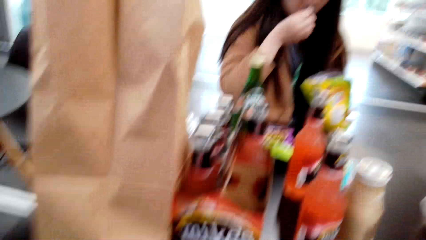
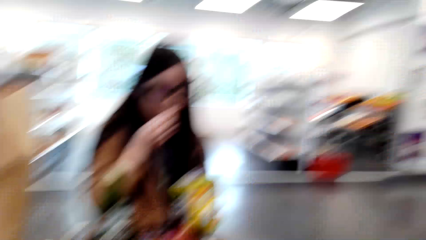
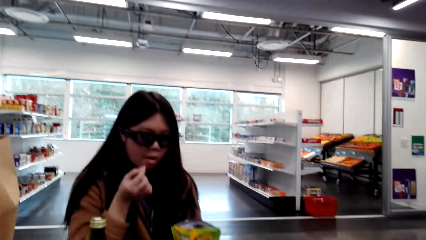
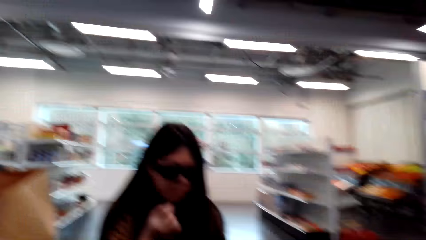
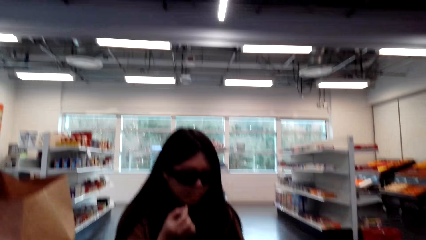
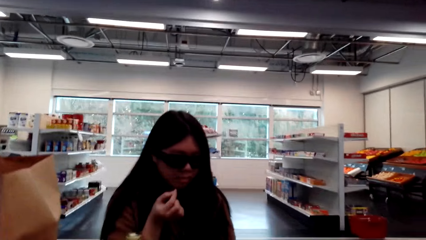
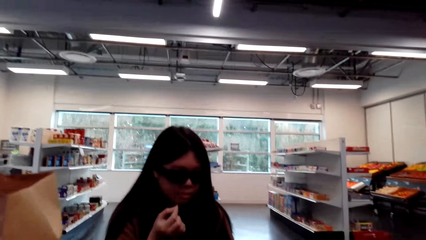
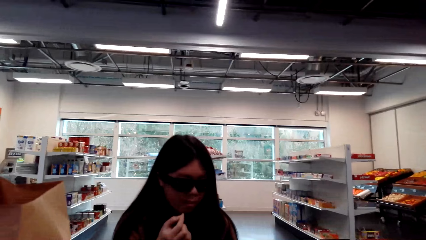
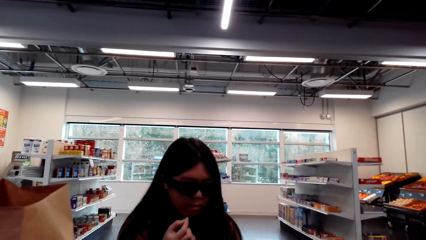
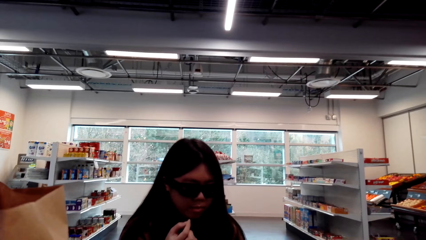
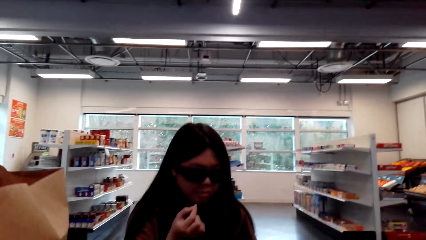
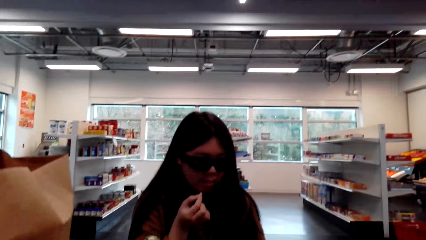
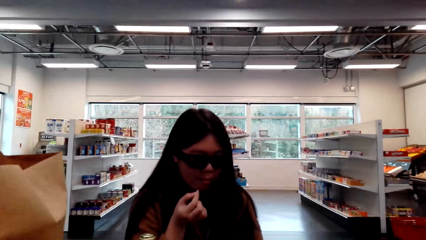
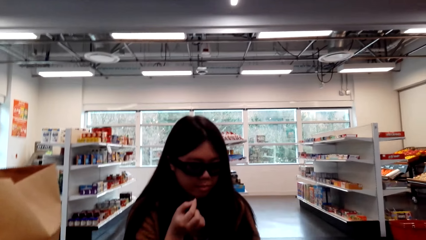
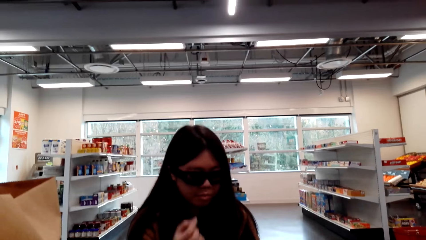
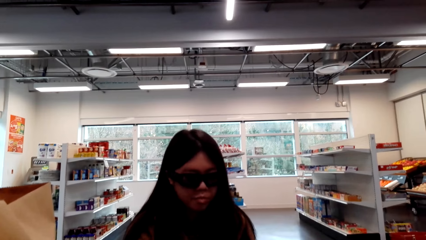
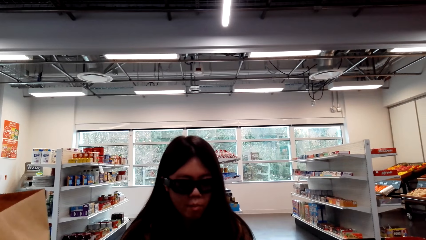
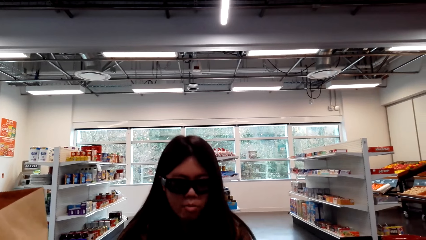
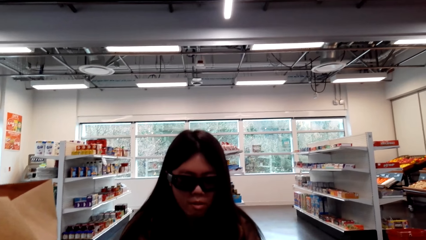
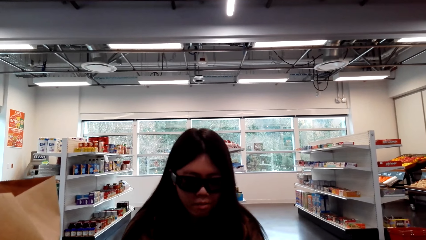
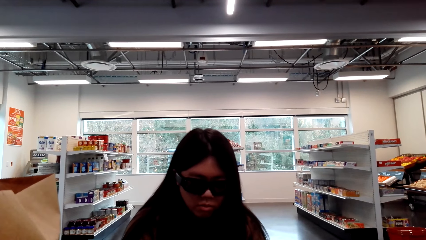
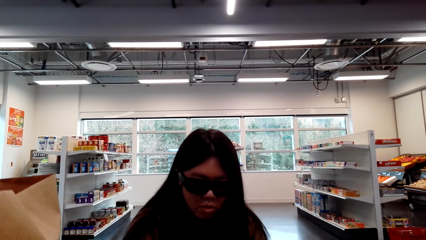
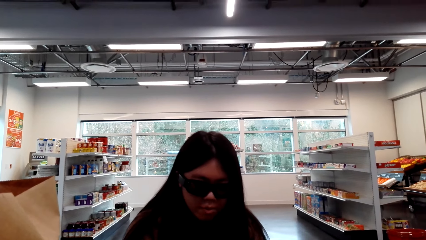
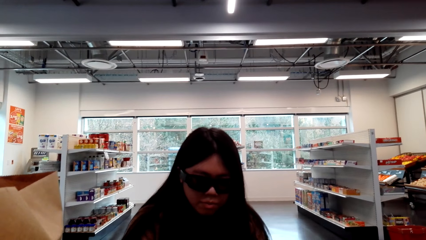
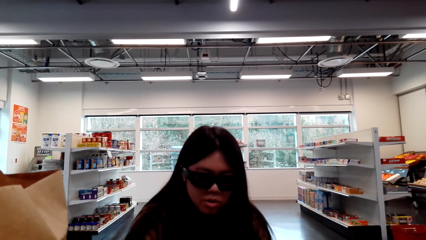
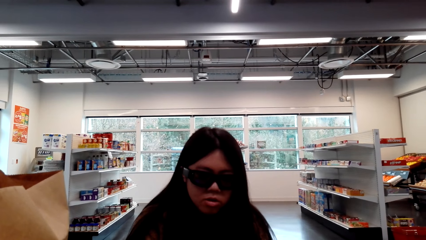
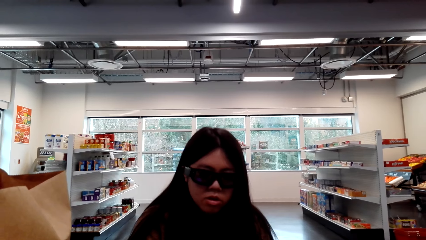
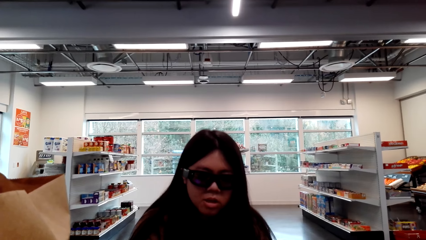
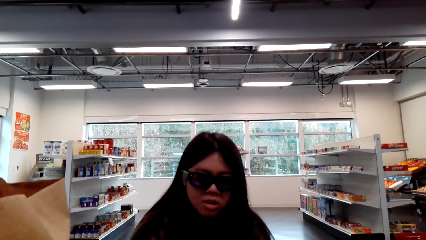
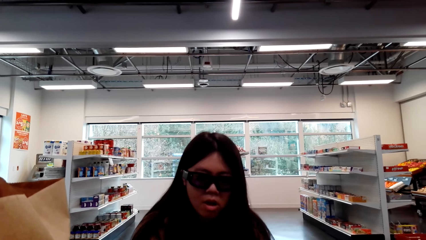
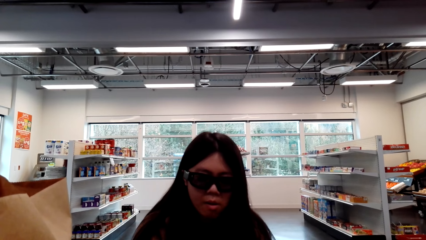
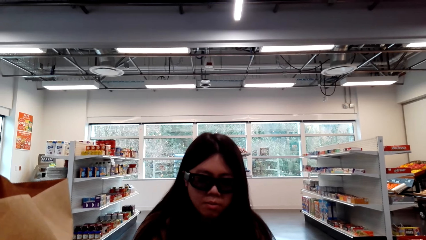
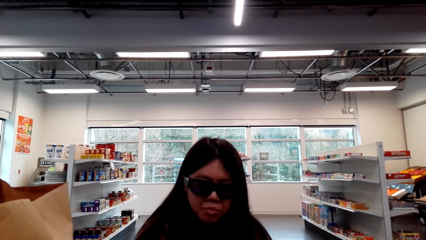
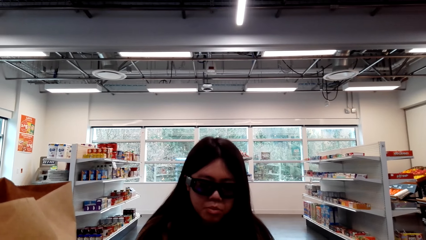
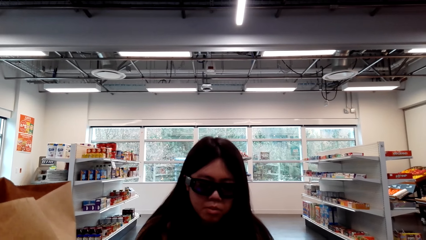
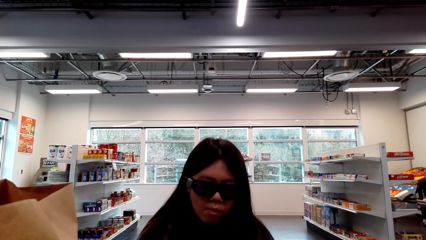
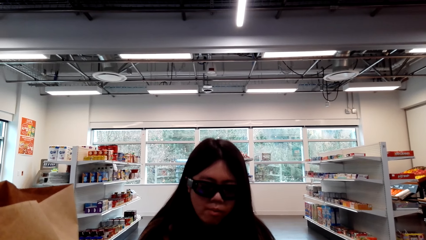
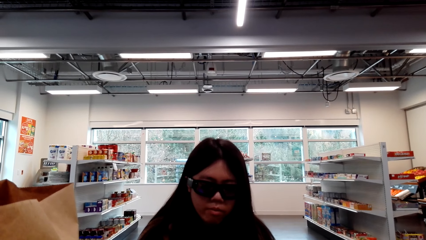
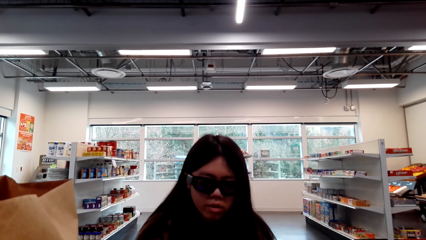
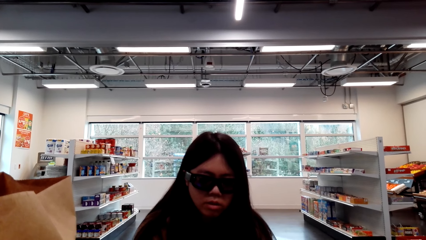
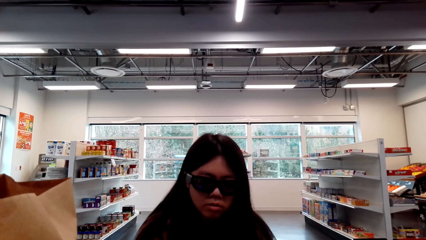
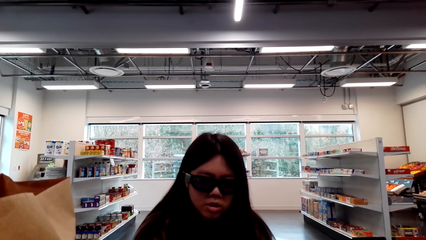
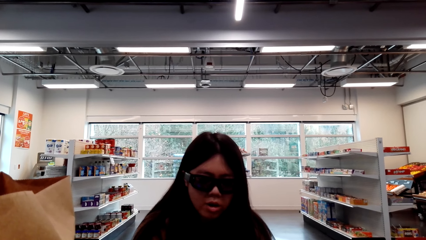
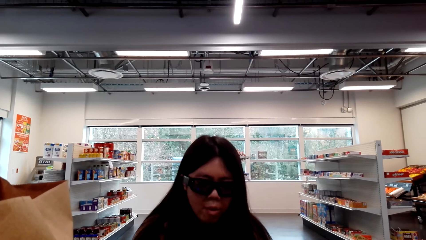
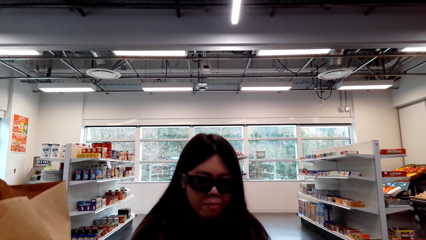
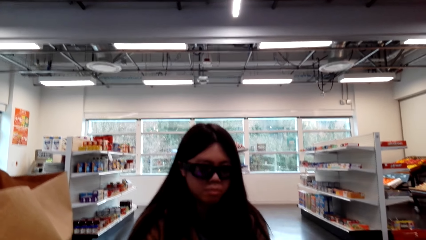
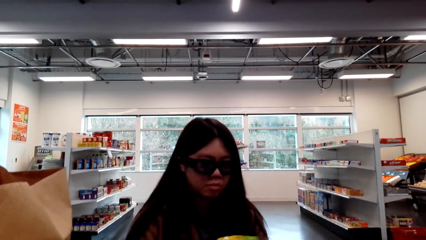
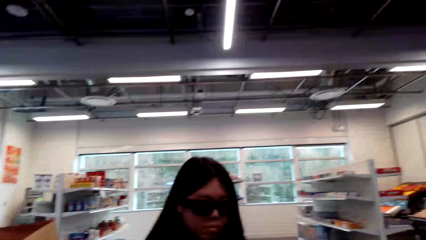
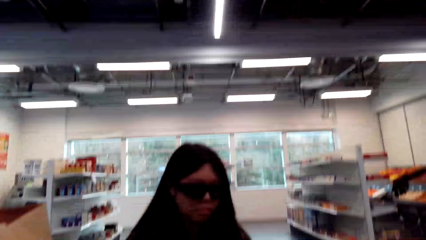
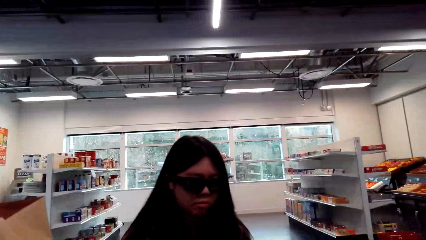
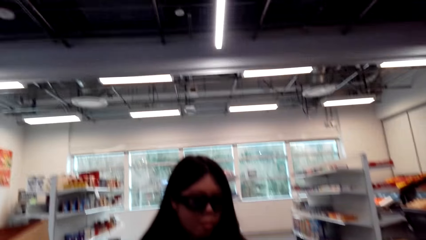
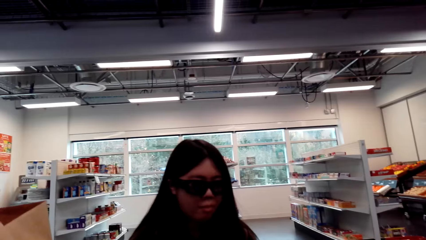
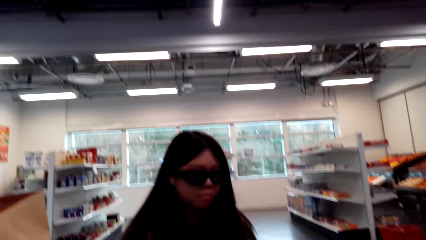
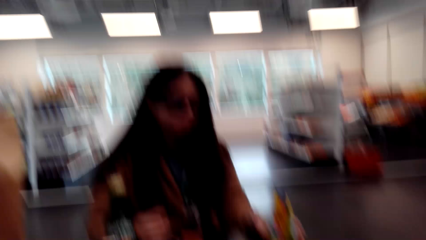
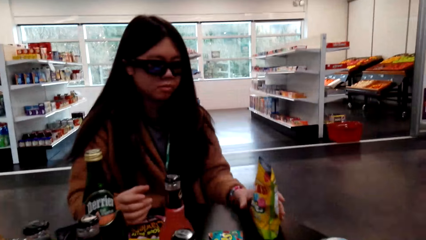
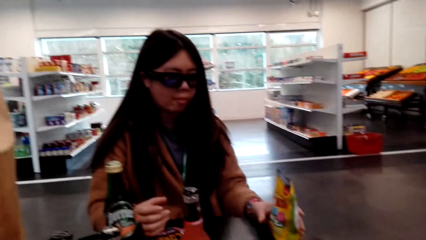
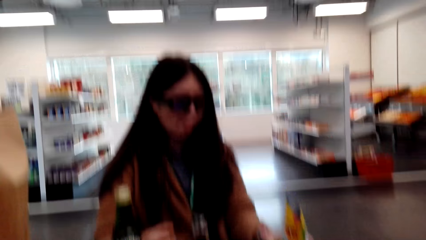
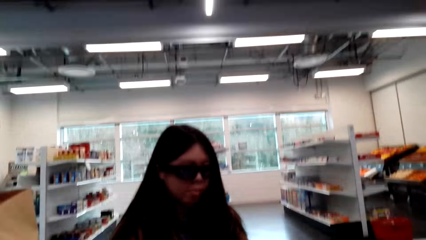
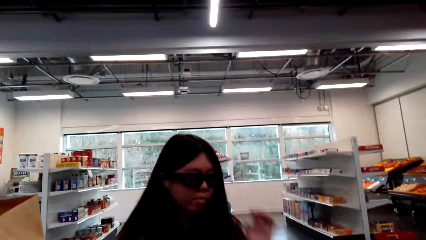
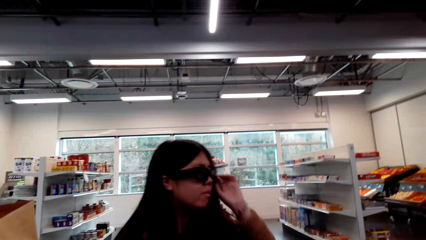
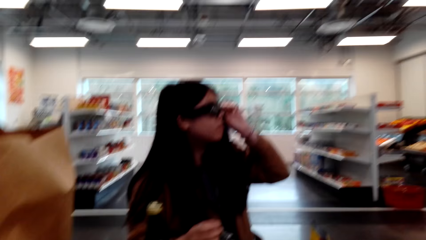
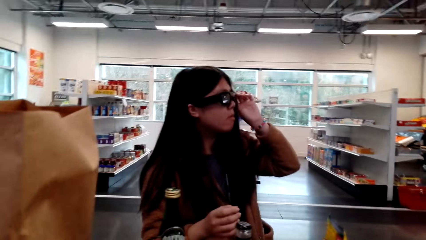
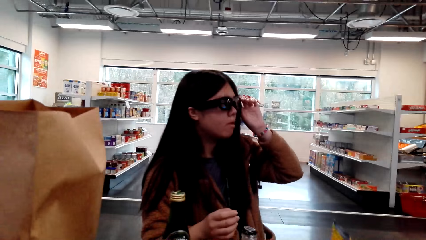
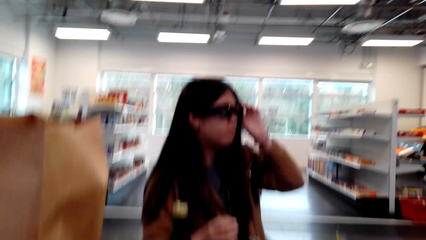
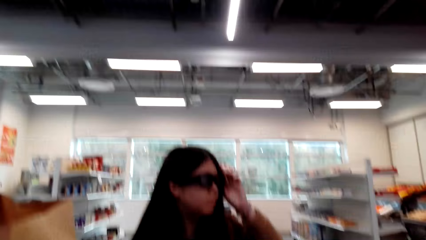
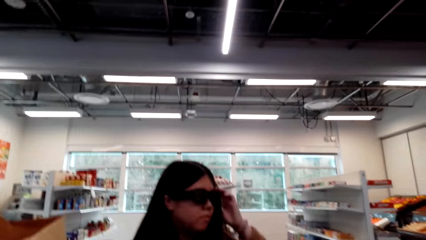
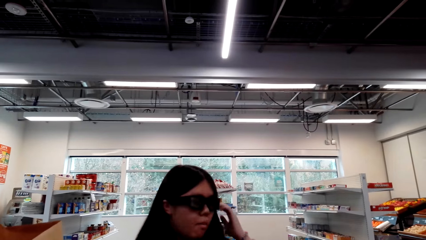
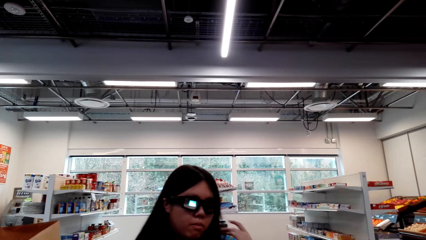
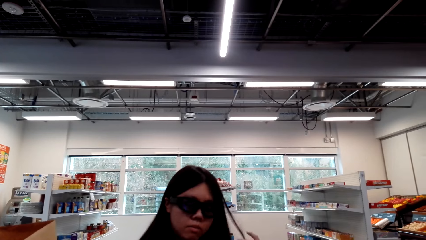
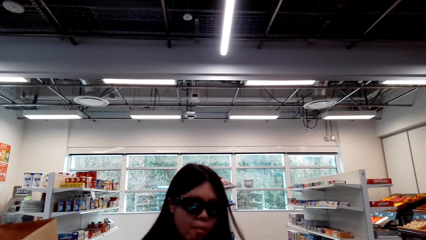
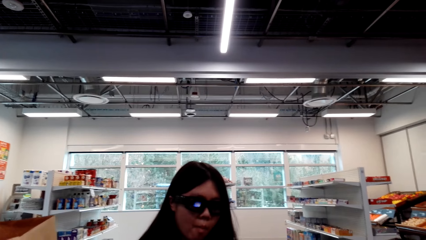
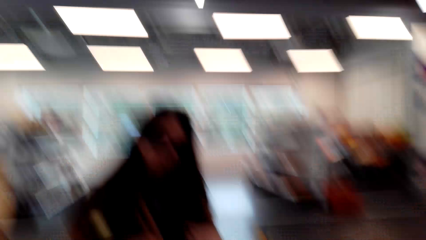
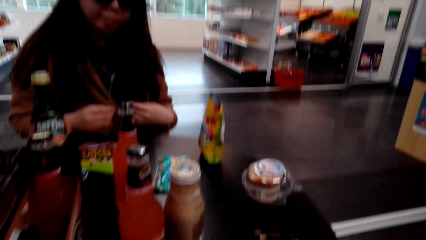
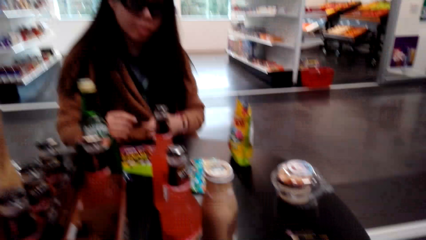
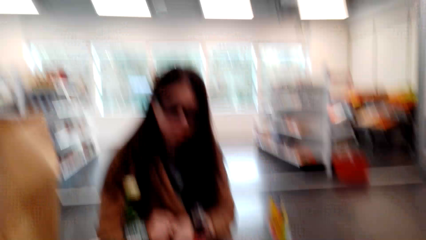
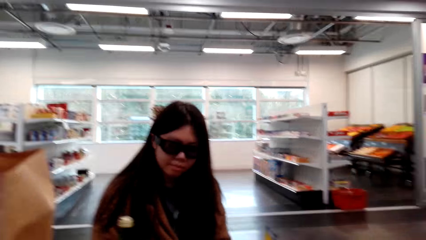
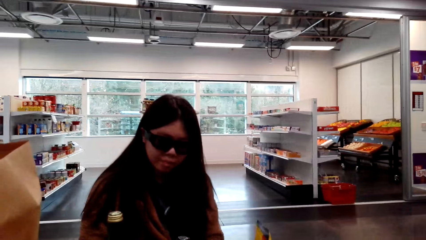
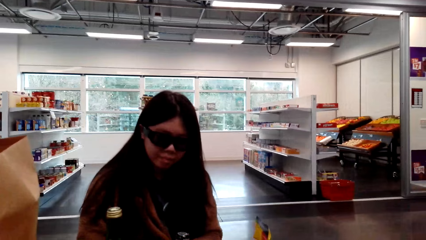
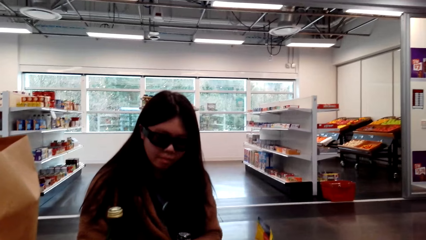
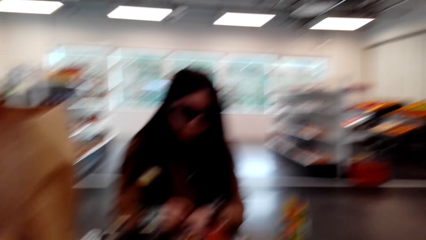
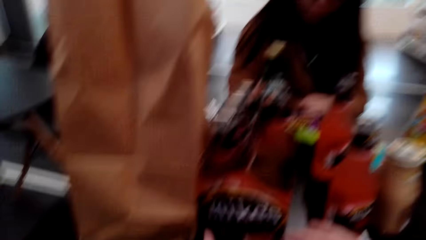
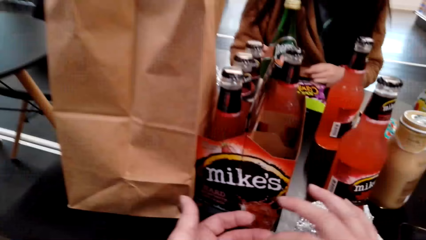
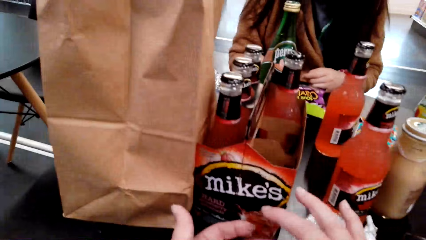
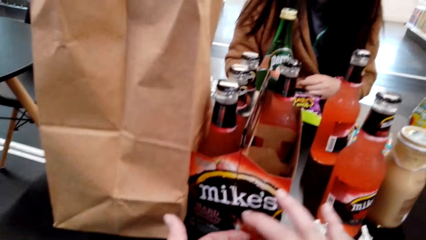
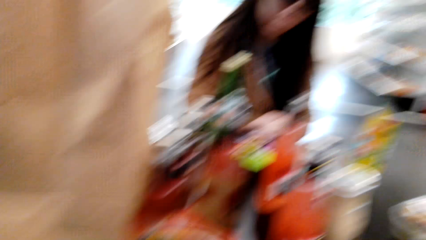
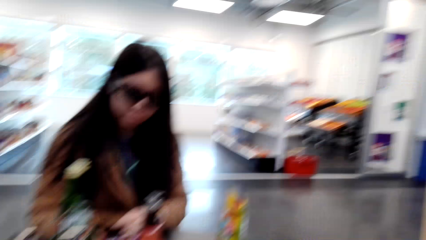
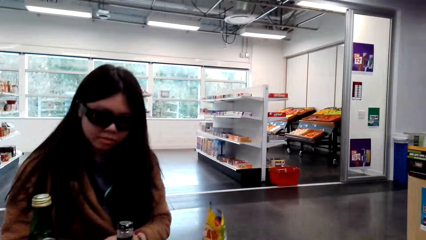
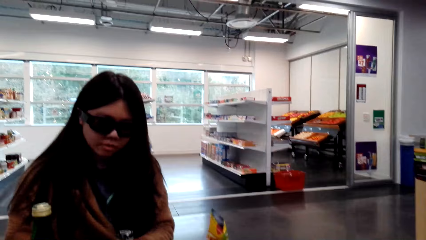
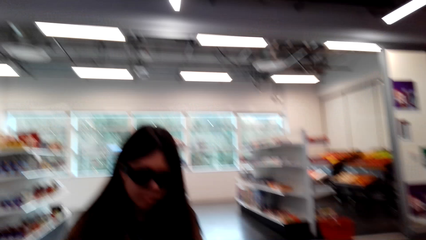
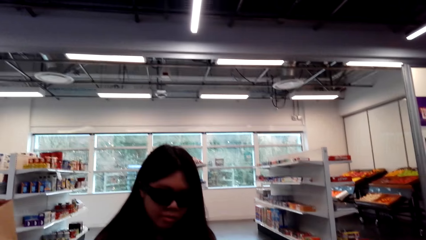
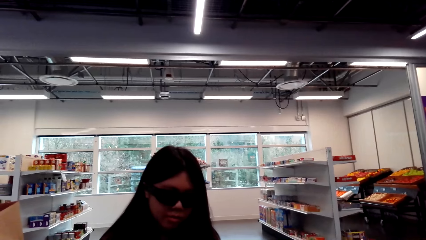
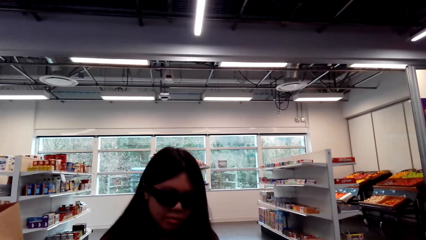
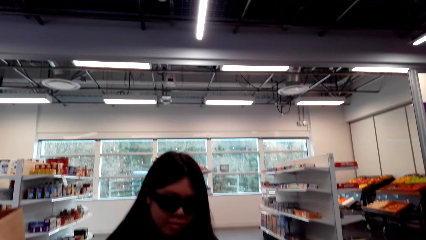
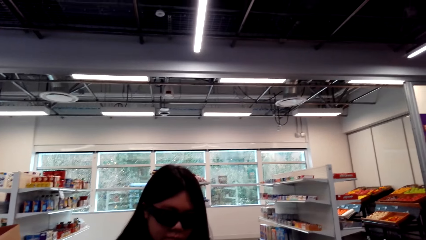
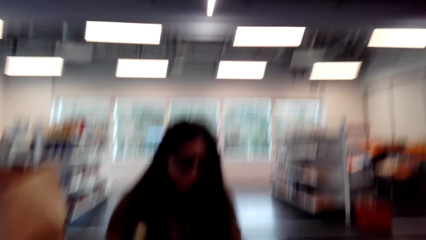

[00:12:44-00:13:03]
A lady eats candy. The camera wearer looks around. The lady talks with the camera wearer. The camera wearer looks around. The lady talks with the camera wearer. The camera wearer speaks to the lady. The lady touches the glasses and talks with the camera wearer. The lady talks with the camera wearer again. The camera wearer looks around. They look around again.
